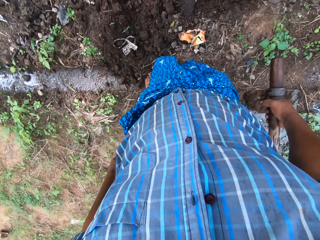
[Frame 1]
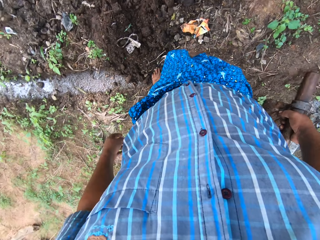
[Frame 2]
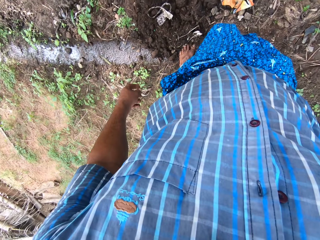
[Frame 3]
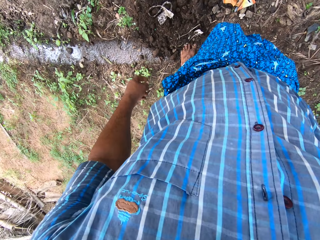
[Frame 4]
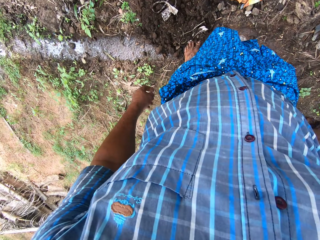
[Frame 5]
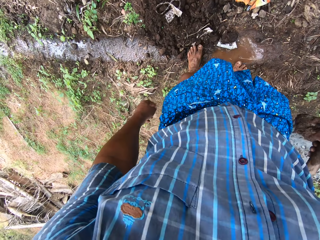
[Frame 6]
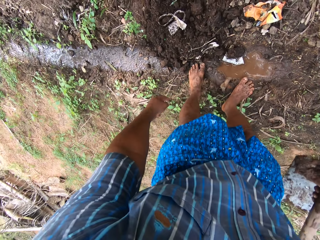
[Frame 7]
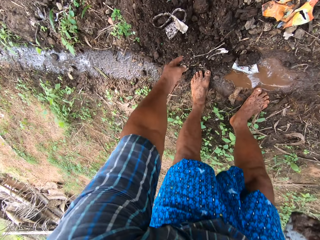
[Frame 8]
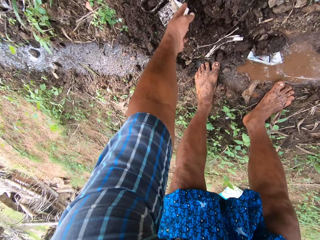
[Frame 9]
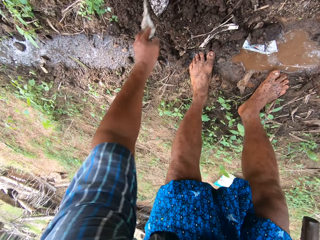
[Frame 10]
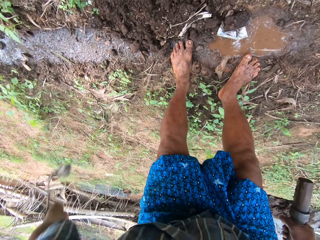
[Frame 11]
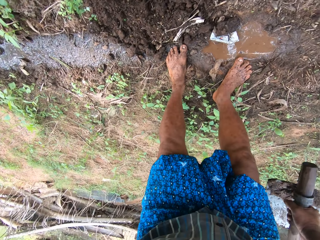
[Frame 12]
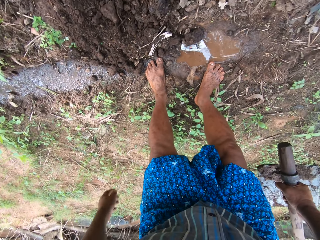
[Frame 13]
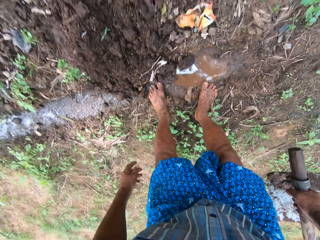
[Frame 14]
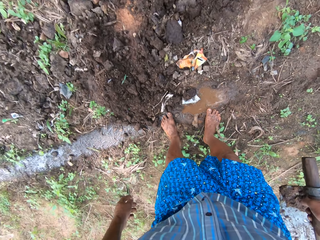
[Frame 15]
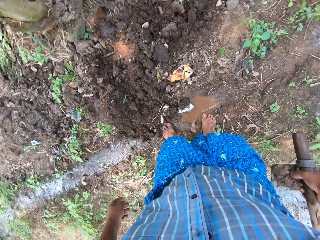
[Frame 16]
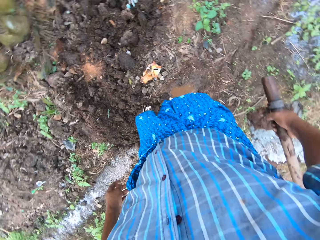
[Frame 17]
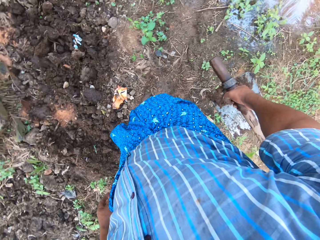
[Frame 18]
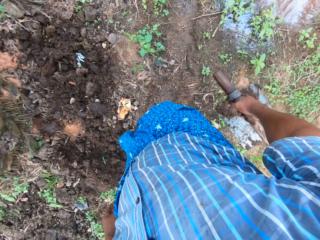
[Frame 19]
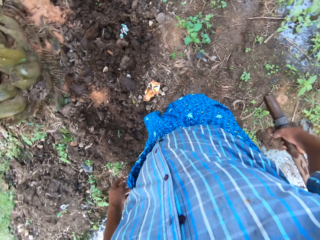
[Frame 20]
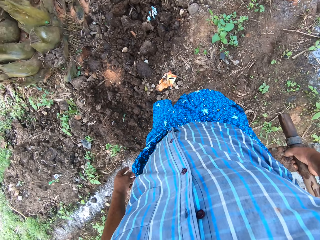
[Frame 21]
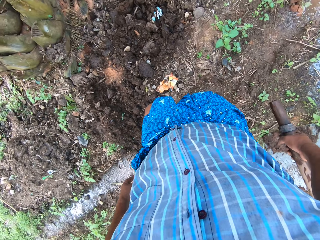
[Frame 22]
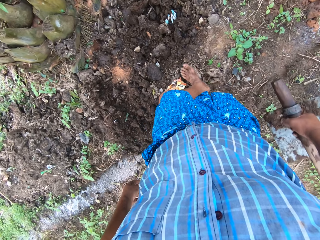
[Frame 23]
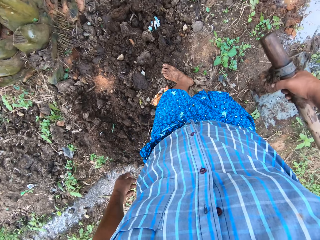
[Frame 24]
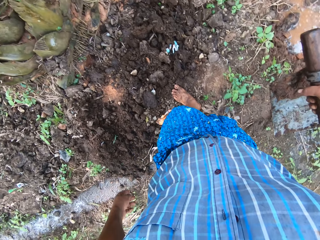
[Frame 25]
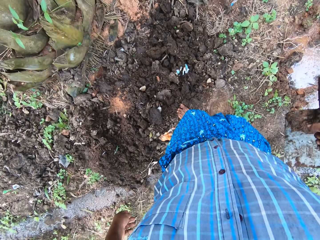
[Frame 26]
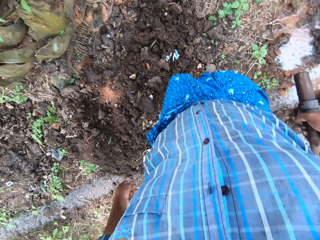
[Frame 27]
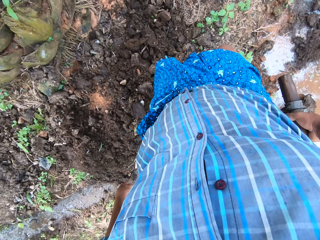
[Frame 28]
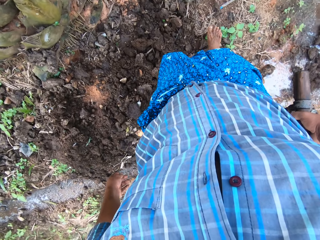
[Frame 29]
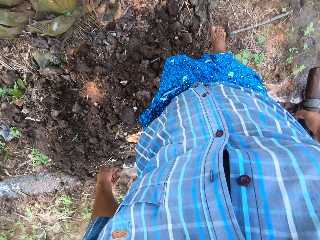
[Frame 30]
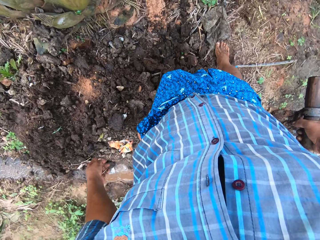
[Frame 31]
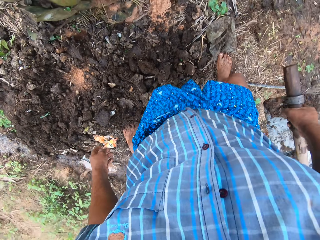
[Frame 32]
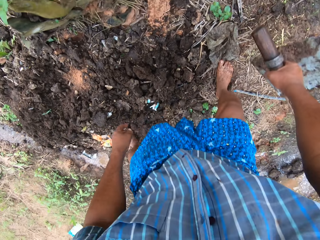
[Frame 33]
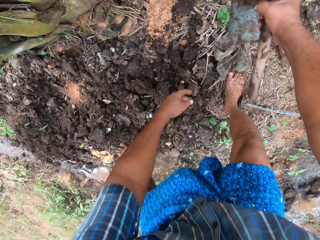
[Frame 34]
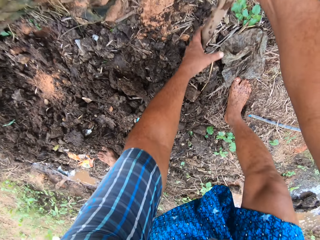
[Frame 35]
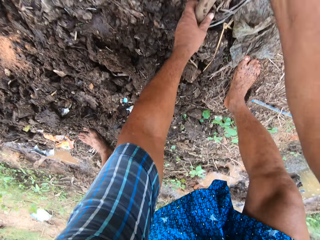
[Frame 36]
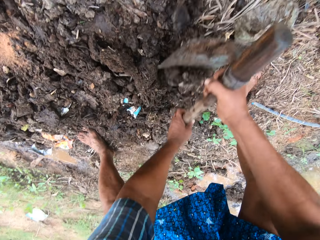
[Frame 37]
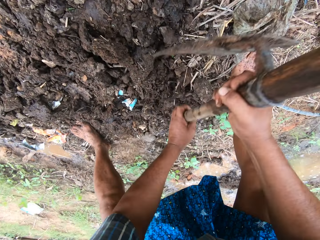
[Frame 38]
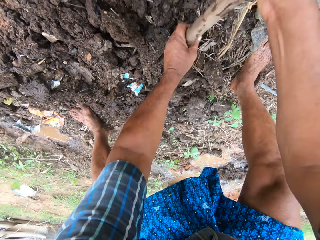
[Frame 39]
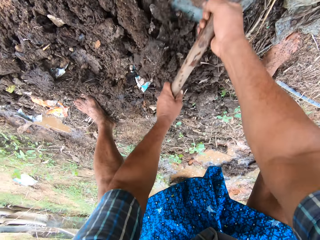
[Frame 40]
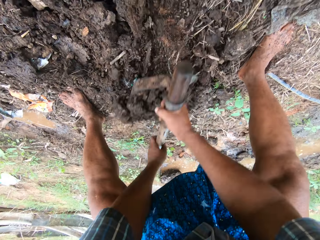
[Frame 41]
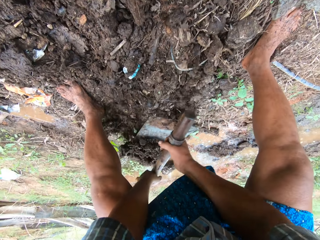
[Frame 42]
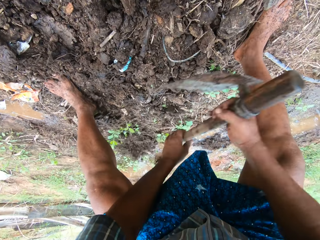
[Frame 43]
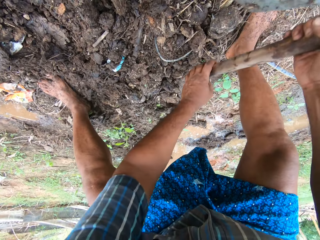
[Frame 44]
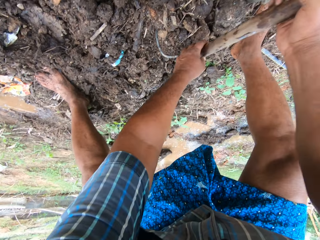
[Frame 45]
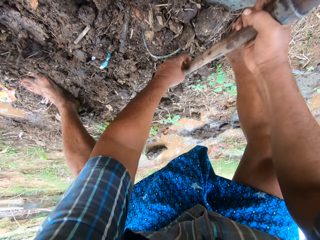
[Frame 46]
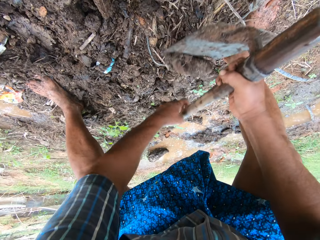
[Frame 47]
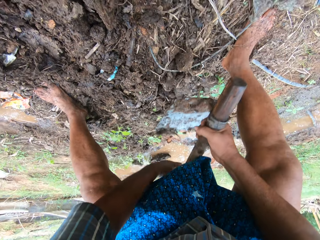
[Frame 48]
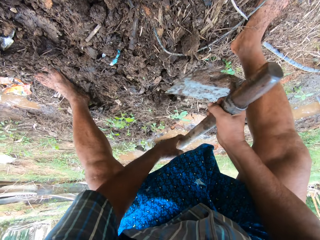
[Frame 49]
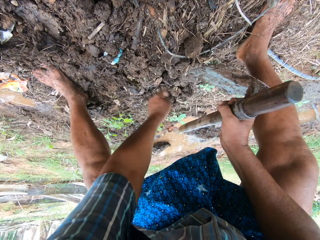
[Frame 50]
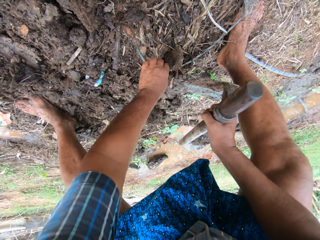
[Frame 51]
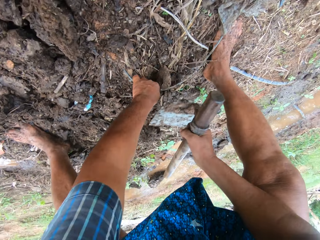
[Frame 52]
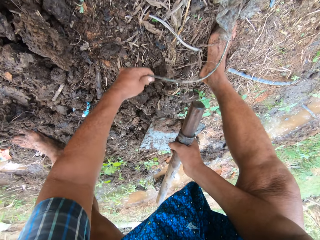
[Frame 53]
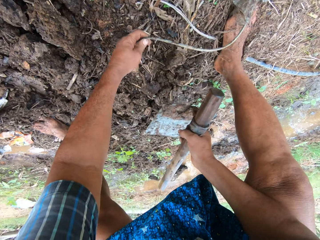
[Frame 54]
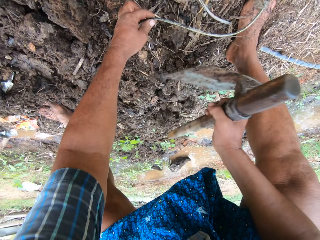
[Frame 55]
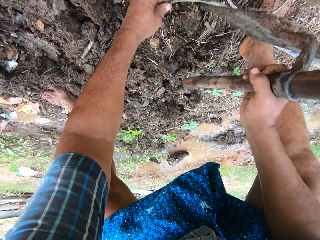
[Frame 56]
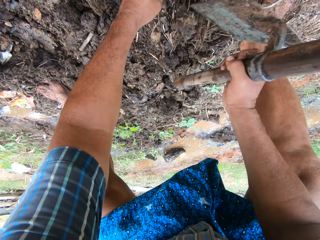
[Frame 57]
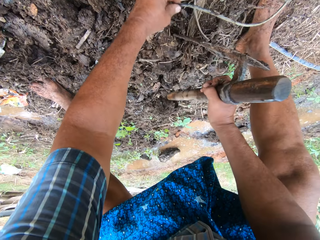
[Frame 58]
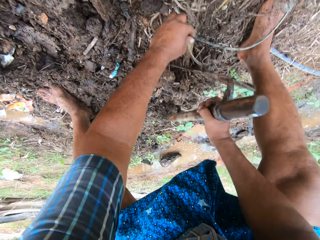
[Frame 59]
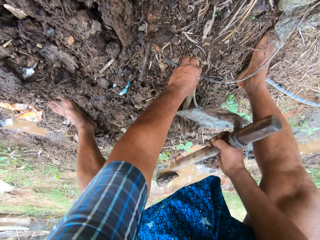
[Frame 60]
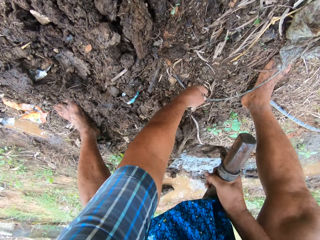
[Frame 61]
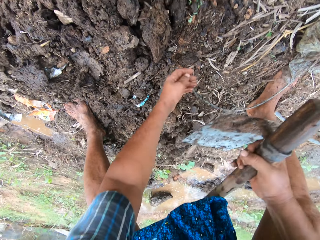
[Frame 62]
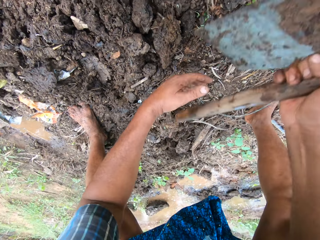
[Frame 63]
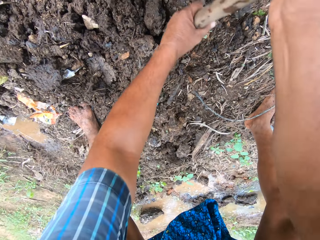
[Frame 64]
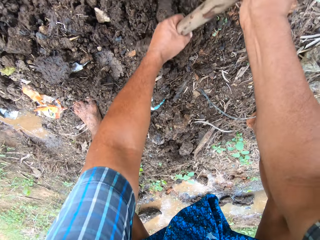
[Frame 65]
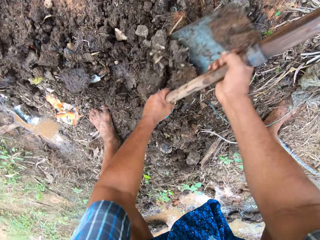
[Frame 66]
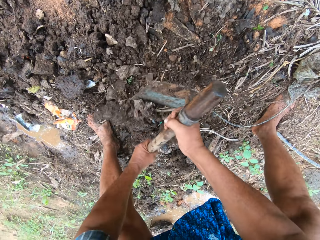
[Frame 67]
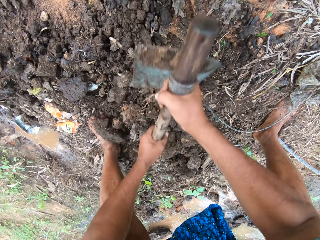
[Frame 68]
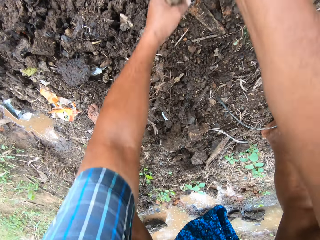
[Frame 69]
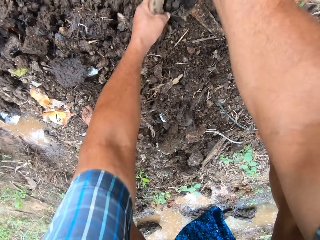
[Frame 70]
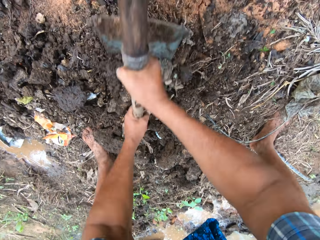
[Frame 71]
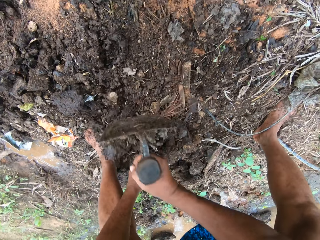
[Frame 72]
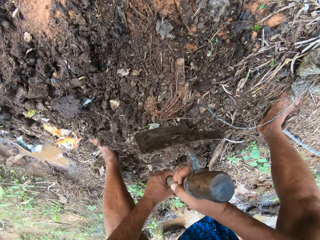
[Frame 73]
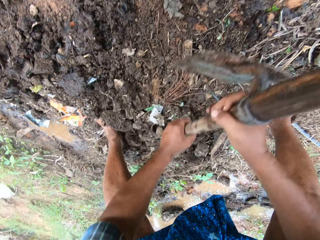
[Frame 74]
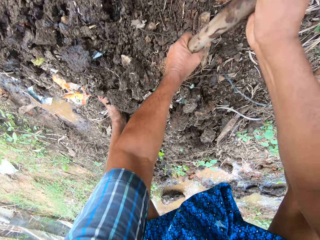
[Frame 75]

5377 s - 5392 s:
The camera wearer removes dirt or a cloth from the sand with his left hand. He throws the dirt on the field. He looks around the field work area. He moves close to the tree. He holds the digging hoe with both hands and continues to pack sand to the field stream with the digging hoe. He lifts a wire in the sand with his left hand. He digs the ground with the digging hoe. He holds the digging hoe with both hands. He digs the ground with the digging hoe. He pushes the soil away with the hoe.

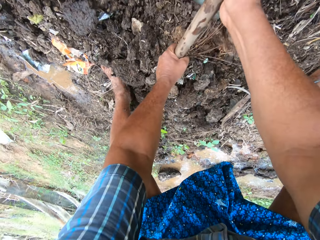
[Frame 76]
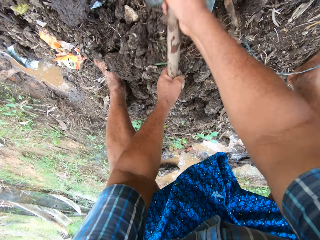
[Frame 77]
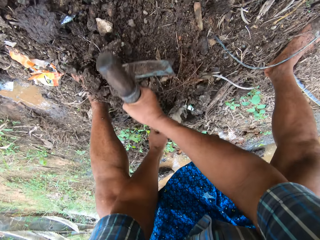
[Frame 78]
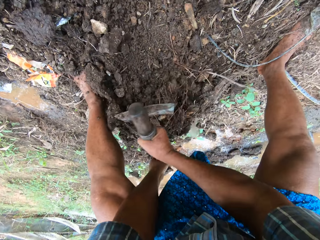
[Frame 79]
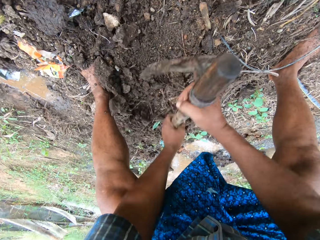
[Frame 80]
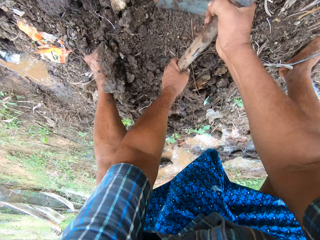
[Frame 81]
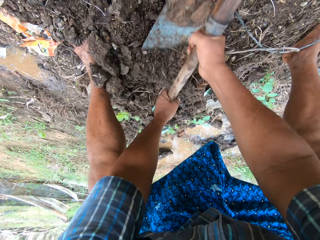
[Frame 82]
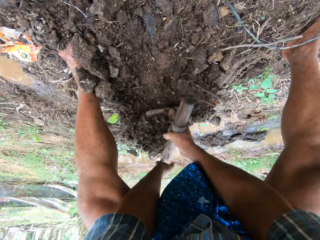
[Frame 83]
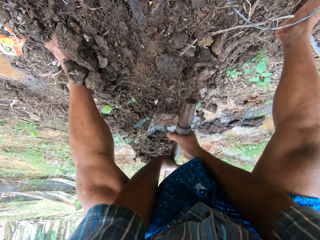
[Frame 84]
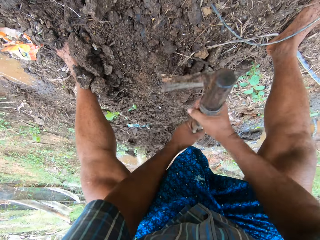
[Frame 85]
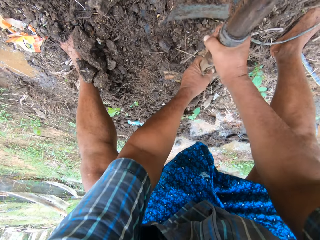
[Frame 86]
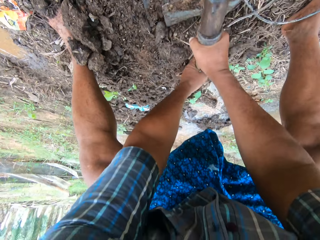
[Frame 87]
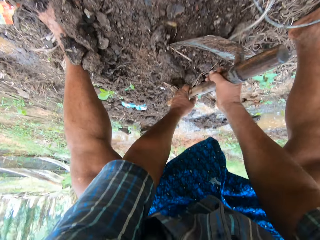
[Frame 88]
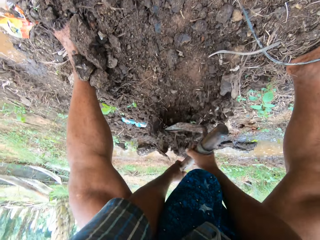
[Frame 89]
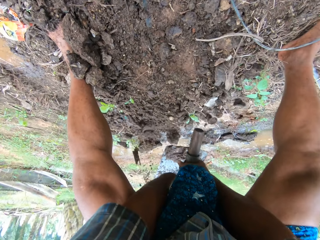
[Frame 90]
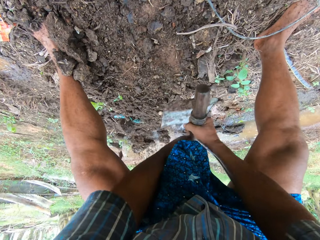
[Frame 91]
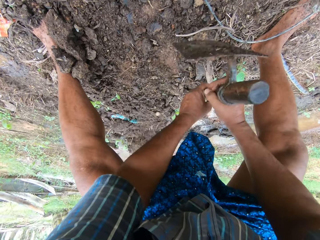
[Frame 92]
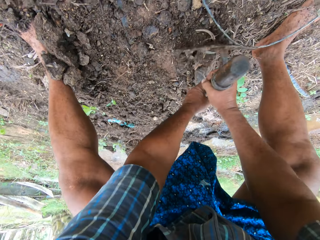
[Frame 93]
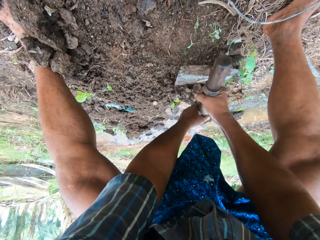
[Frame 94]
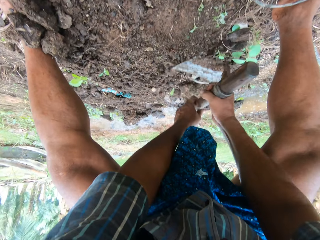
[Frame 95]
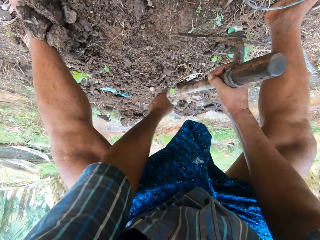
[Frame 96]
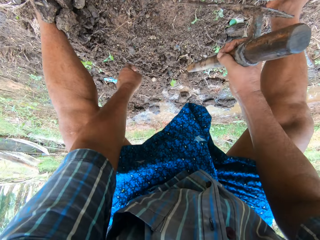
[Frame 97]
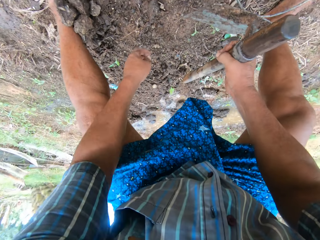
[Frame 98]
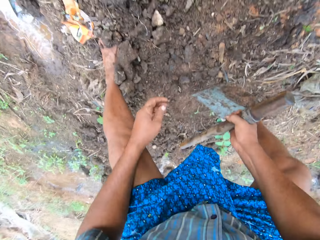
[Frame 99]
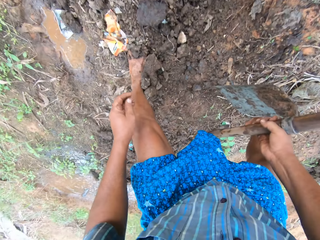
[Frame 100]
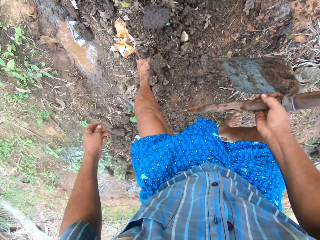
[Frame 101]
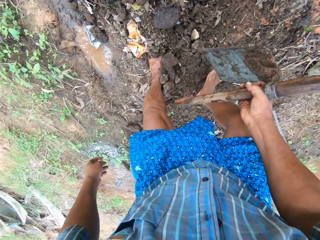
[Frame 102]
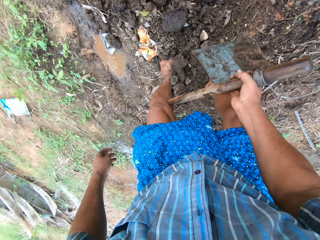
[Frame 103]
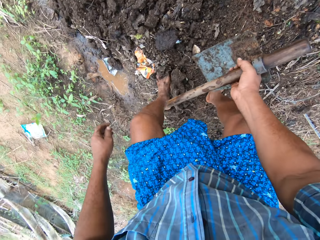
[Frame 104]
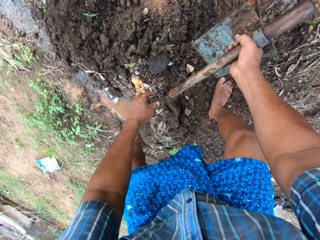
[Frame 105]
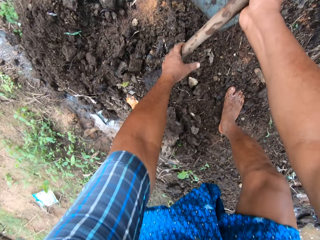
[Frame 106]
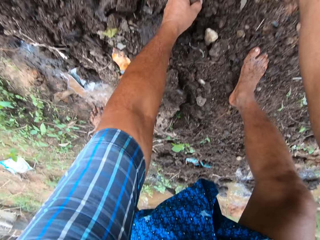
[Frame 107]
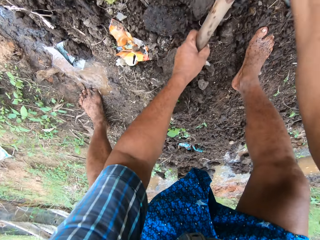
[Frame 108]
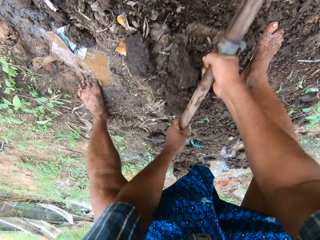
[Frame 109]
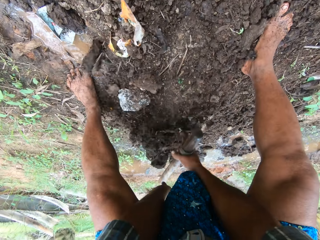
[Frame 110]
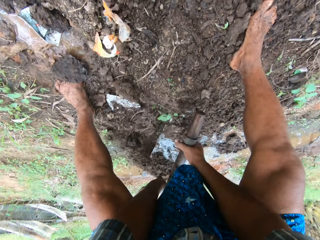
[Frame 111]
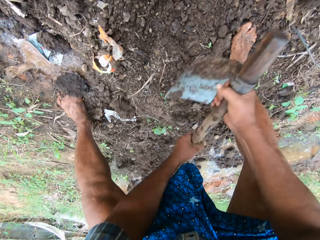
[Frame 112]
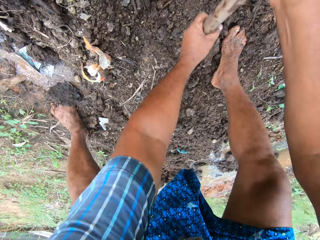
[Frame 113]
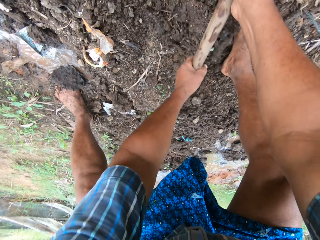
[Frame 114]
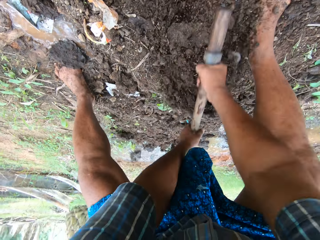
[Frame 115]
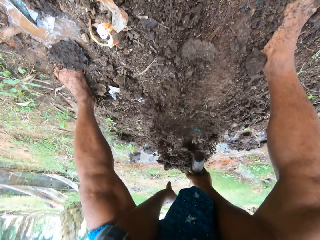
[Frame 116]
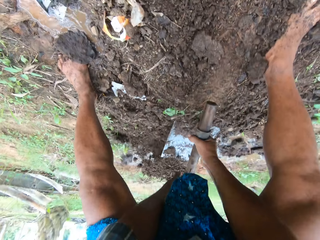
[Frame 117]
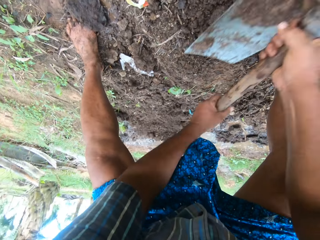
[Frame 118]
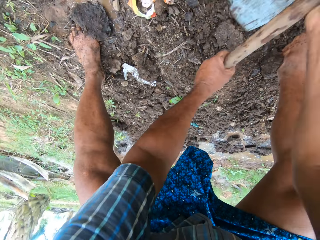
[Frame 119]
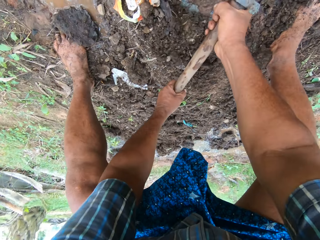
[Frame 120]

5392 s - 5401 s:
The camera wearer pushes the sand to the field stream with the digging hoe. They move to the left side on the sand. They hold the digging hoe with both hands. They continue to pack sand to the field stream with the digging hoe.
